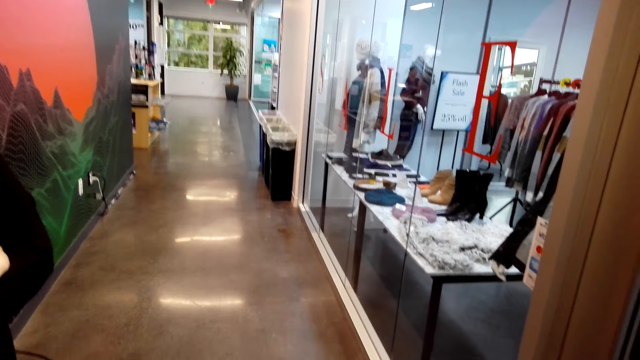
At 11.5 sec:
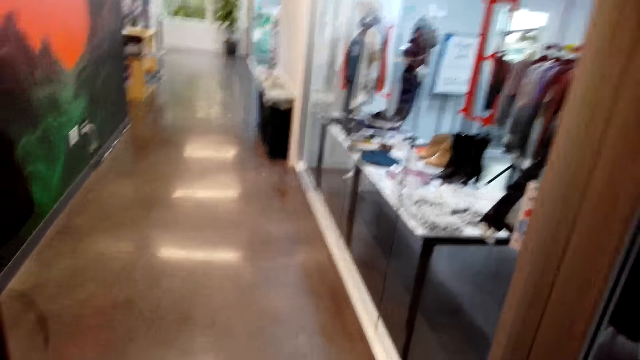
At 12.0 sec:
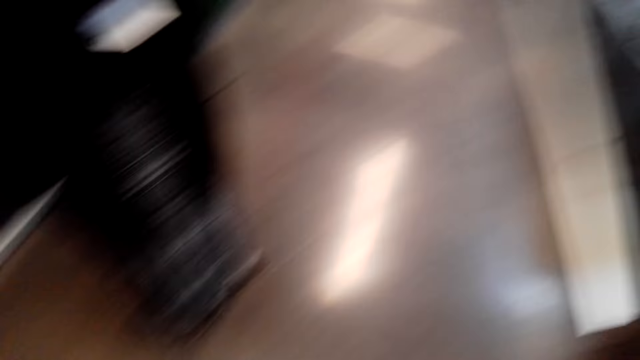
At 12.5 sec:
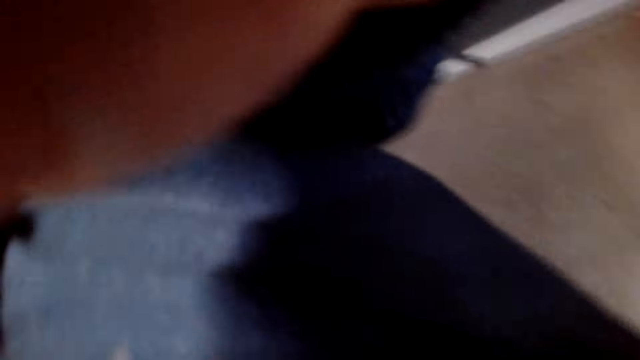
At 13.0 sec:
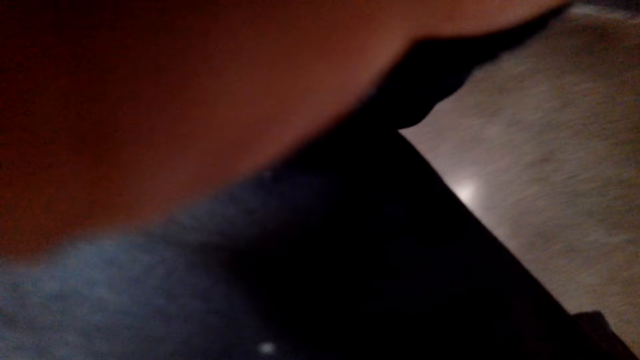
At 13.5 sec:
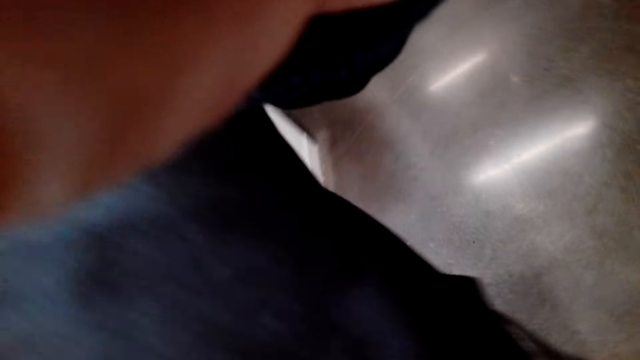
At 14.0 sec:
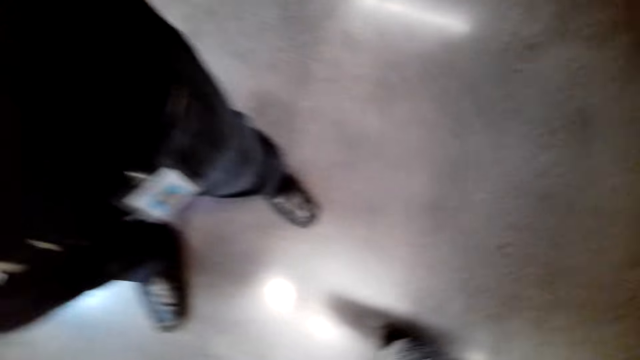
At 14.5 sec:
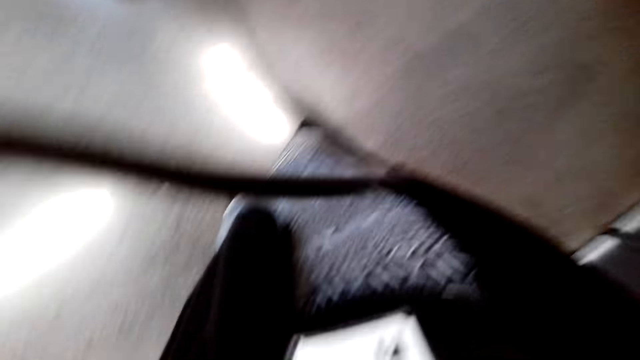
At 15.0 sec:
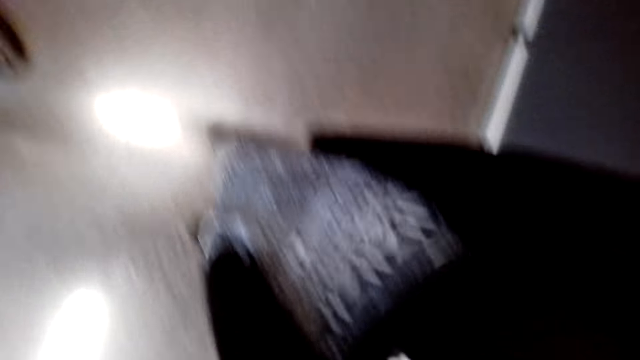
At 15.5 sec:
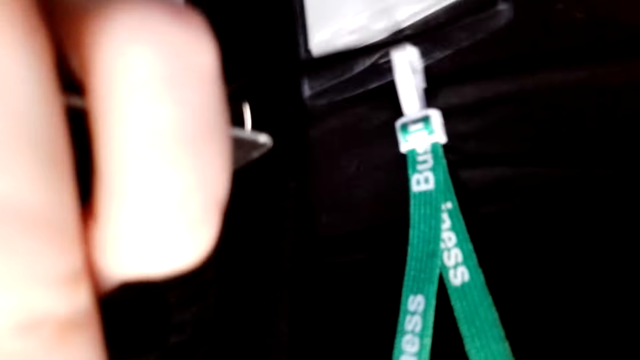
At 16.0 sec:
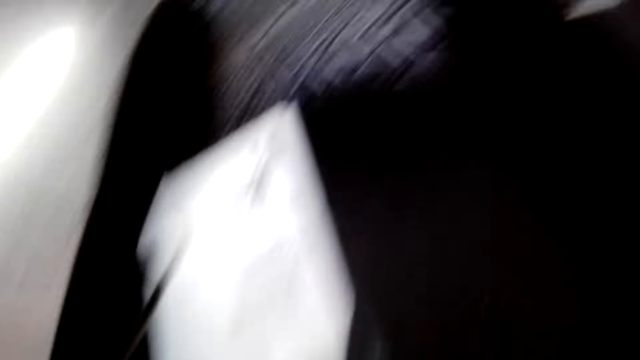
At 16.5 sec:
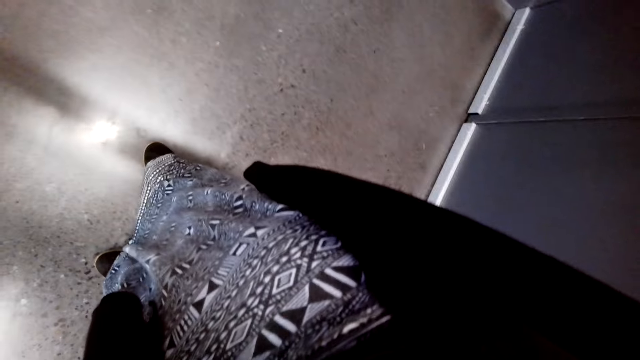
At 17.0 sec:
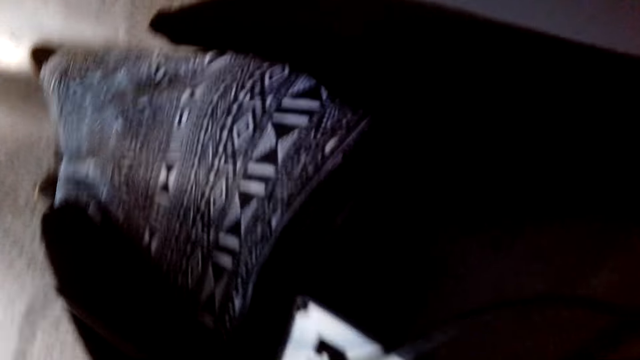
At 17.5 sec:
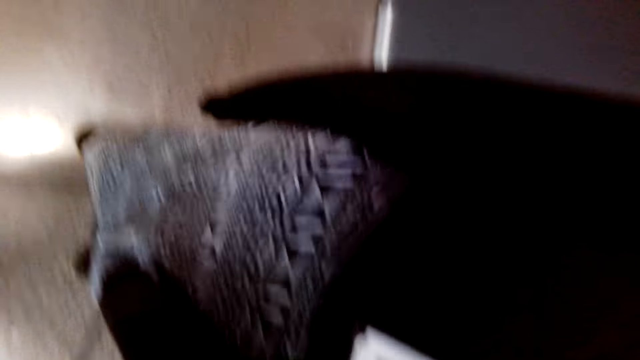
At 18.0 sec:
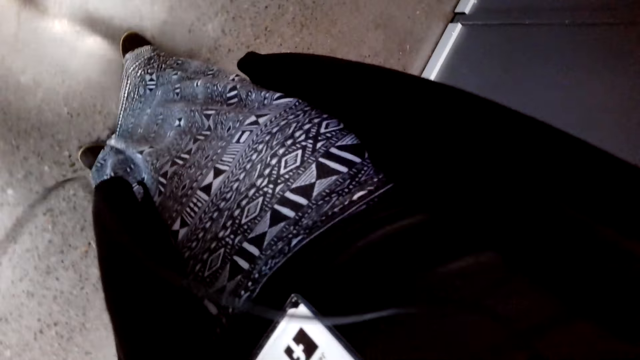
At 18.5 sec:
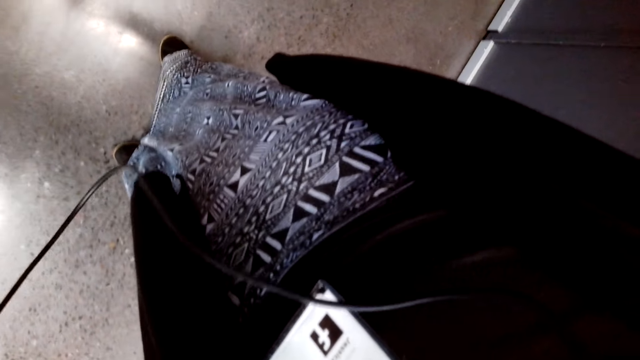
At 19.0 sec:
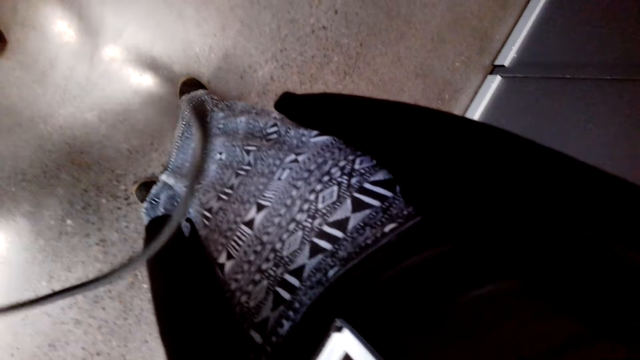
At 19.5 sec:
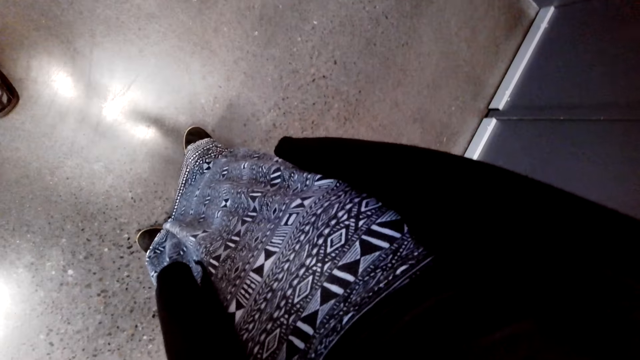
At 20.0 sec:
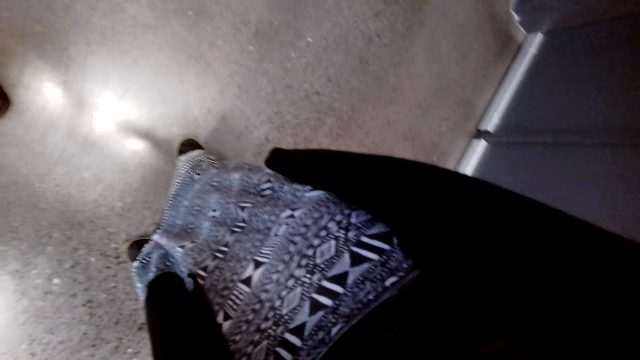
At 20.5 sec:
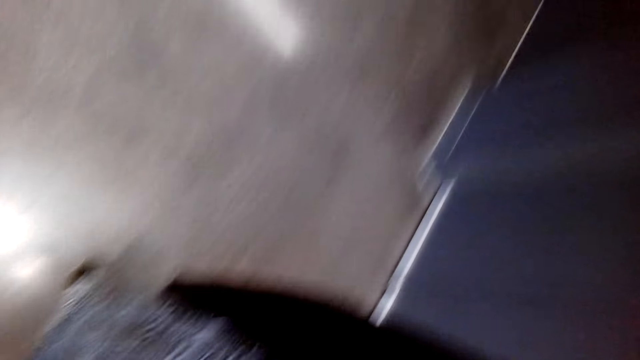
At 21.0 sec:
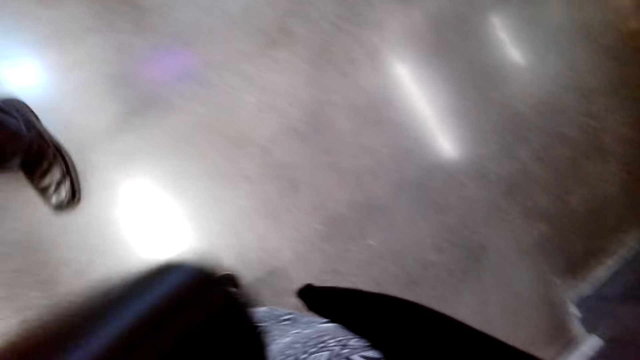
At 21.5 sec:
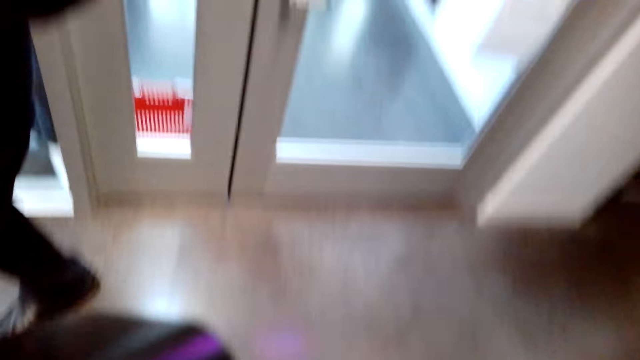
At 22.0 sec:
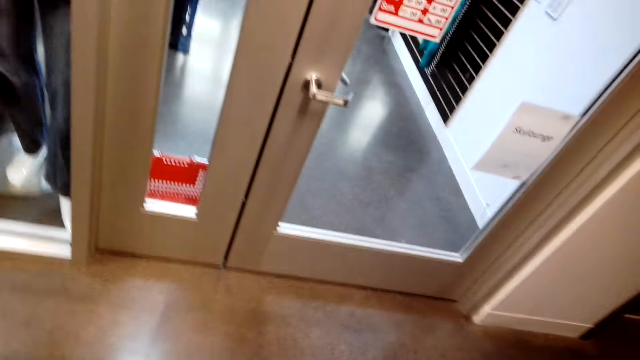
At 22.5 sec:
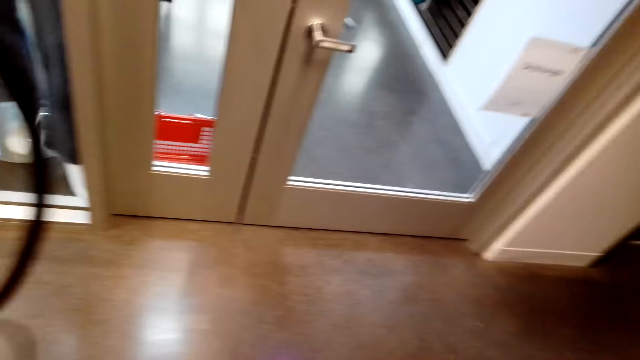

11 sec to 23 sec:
The camera wearer adjusts the camera on the head. They give a woman the camera. They stare around the shop.

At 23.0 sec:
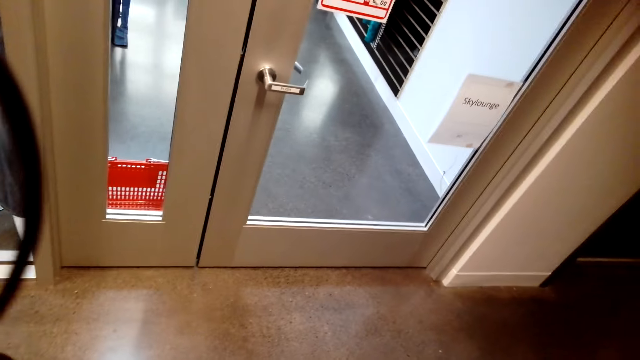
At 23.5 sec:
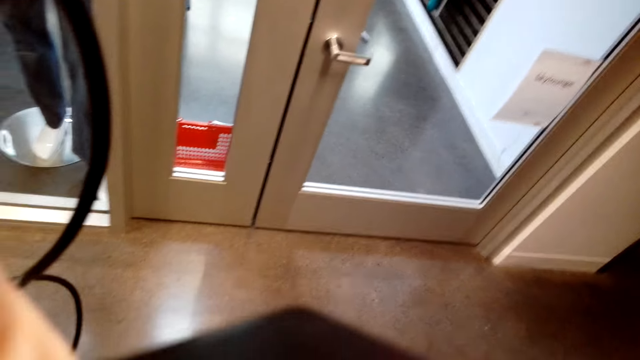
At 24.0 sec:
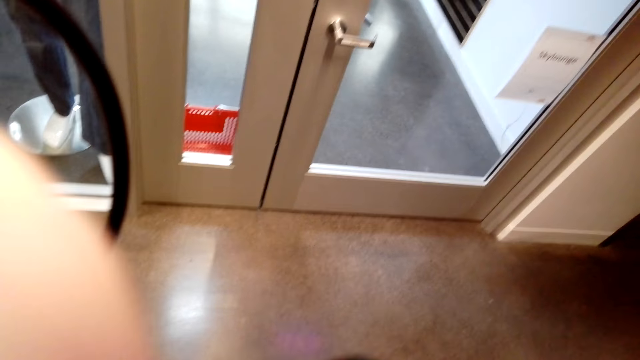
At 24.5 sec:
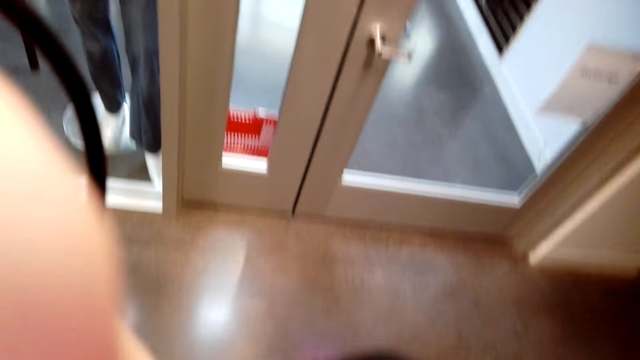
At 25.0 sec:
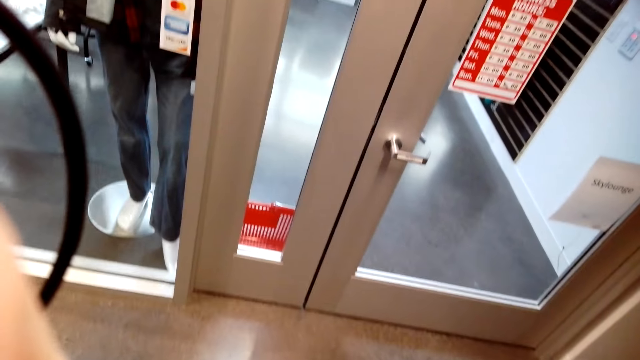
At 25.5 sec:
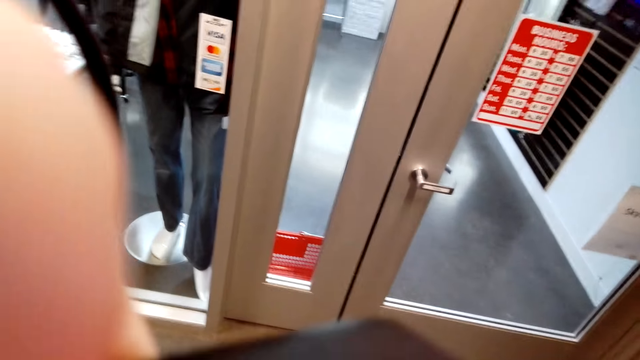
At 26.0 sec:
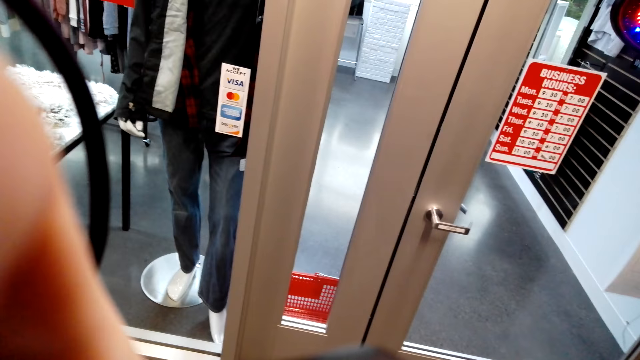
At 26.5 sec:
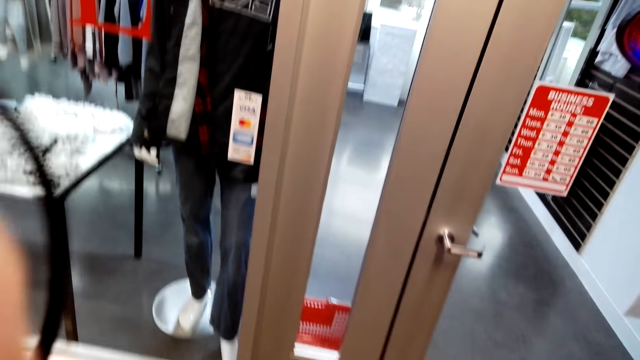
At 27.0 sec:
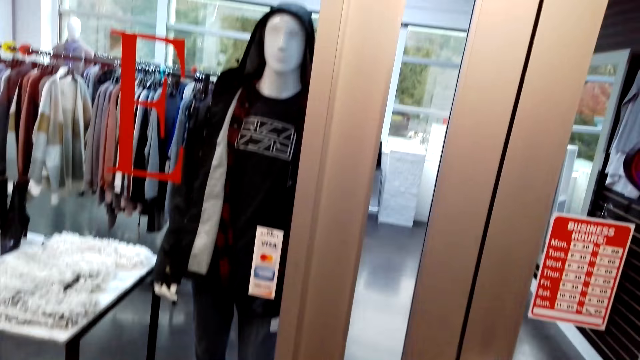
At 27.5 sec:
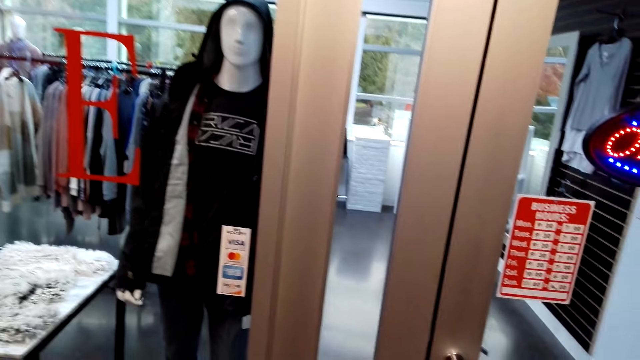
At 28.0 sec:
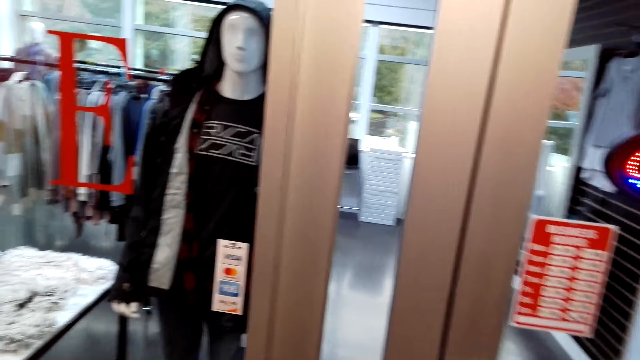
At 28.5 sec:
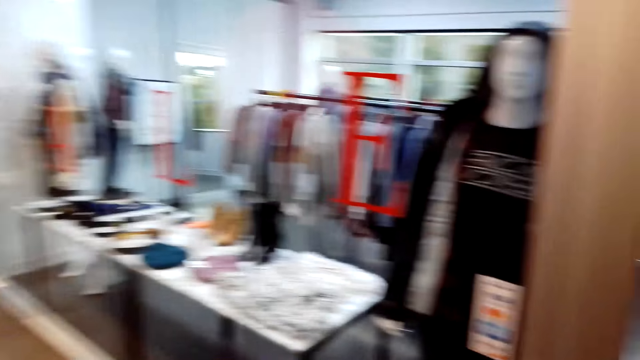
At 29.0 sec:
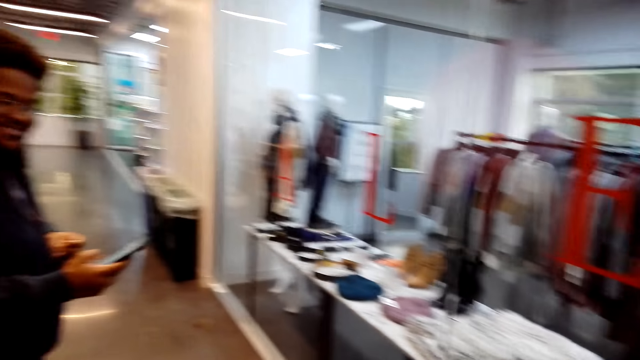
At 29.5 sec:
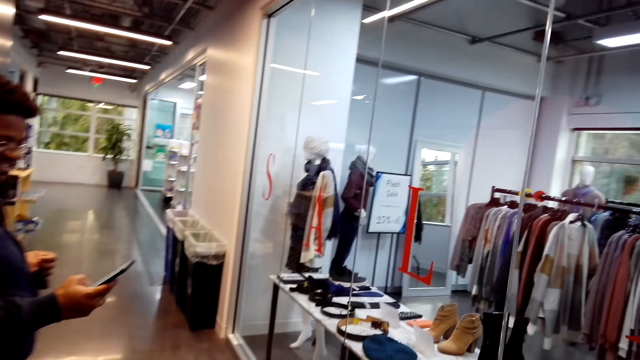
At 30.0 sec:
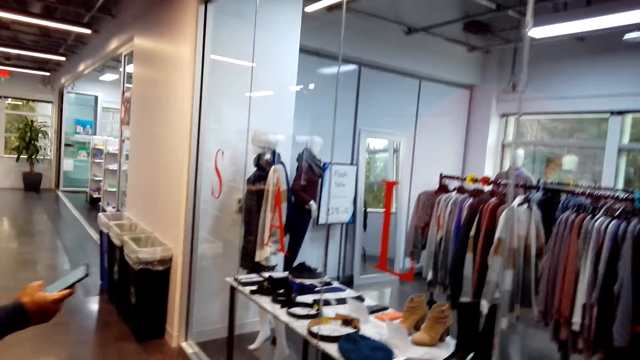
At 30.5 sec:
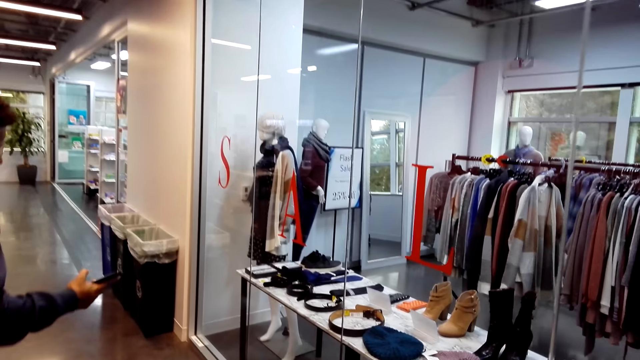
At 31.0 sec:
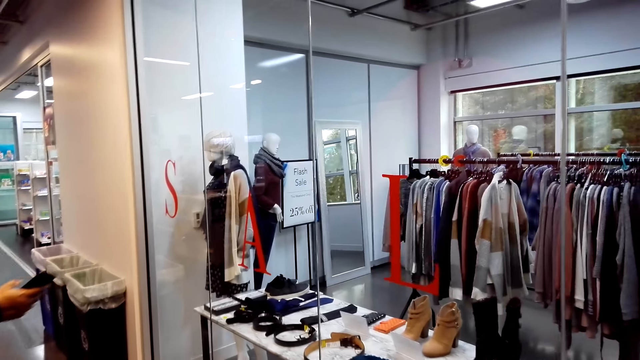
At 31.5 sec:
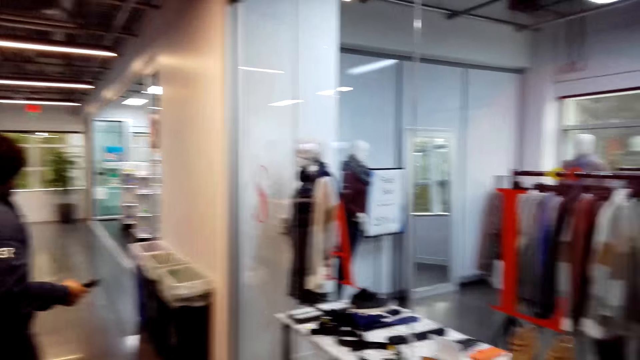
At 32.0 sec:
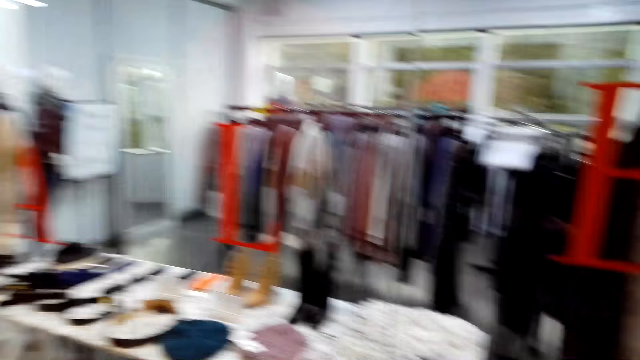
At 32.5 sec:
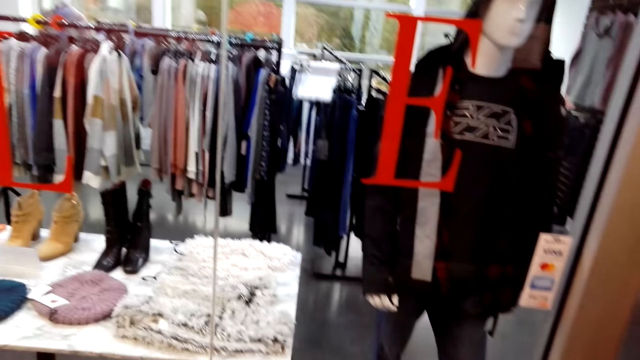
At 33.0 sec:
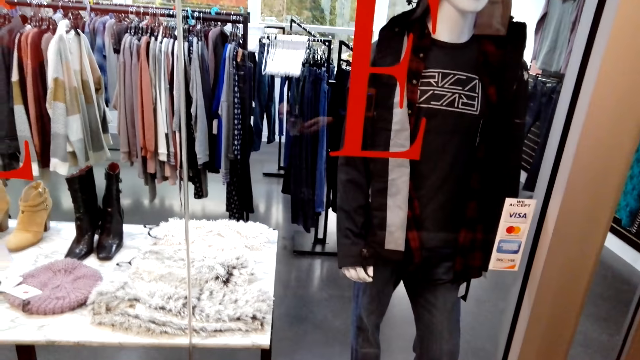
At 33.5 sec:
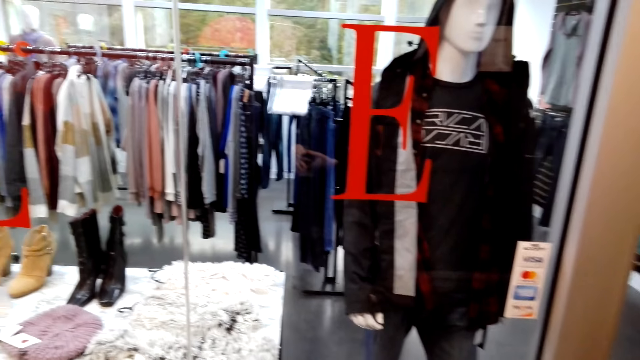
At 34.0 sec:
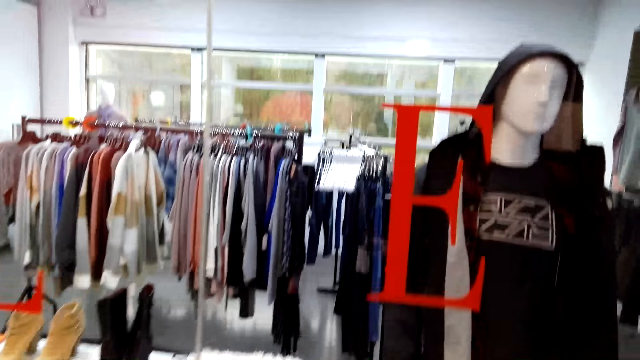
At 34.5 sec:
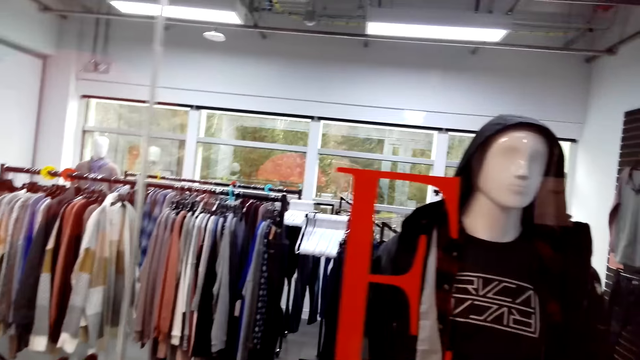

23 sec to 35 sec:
The camera wearer dialogues with a man. The man holds phones. The camera wearer walks in the mall.
